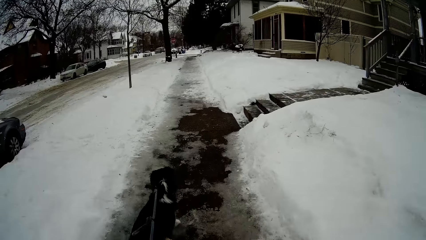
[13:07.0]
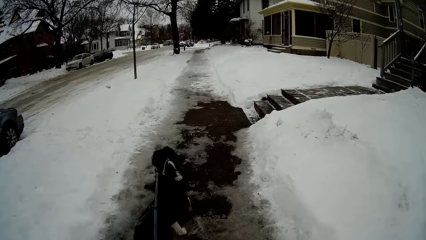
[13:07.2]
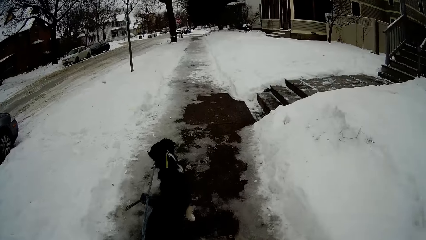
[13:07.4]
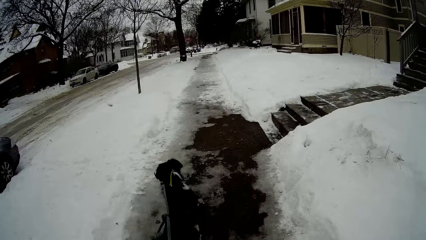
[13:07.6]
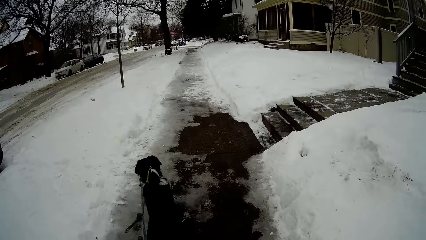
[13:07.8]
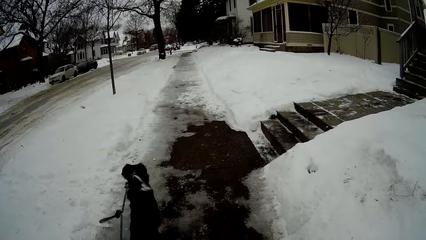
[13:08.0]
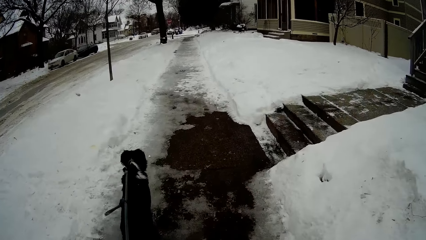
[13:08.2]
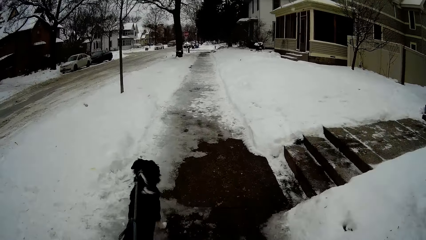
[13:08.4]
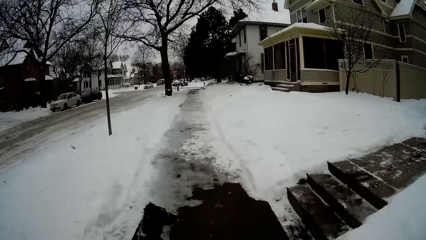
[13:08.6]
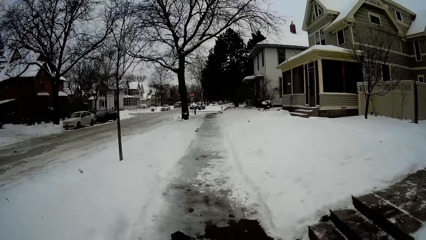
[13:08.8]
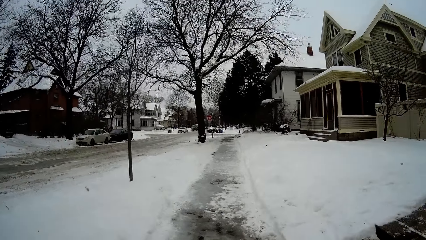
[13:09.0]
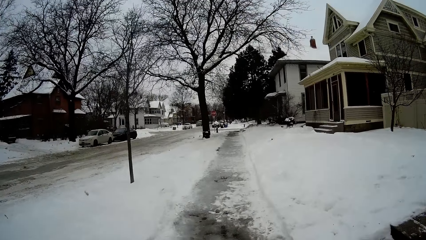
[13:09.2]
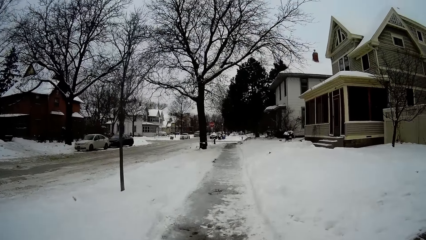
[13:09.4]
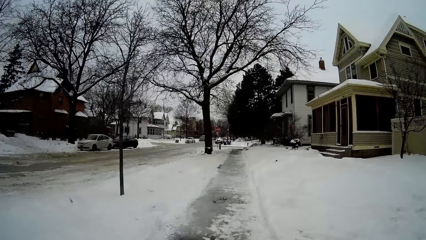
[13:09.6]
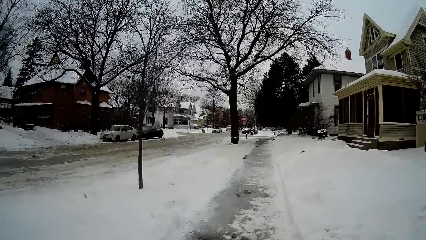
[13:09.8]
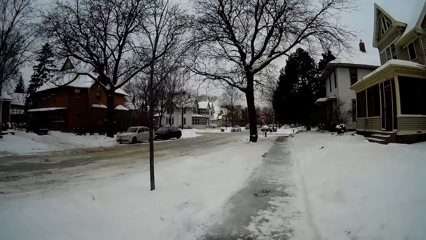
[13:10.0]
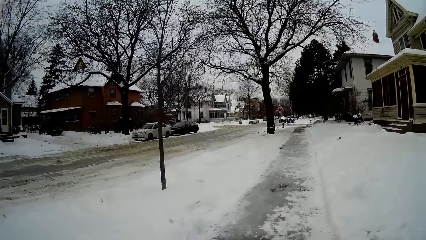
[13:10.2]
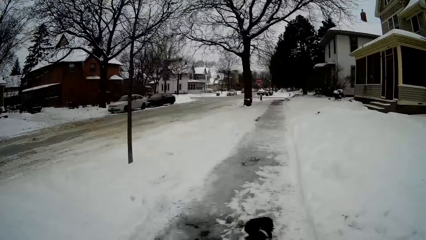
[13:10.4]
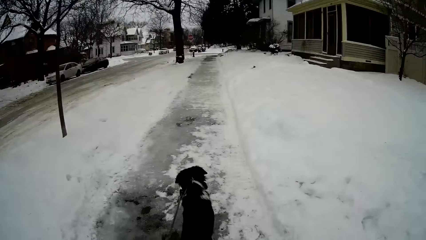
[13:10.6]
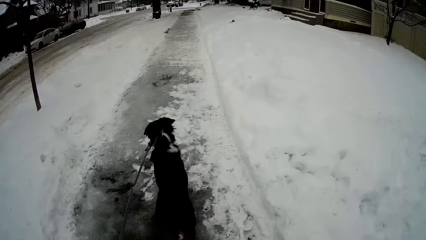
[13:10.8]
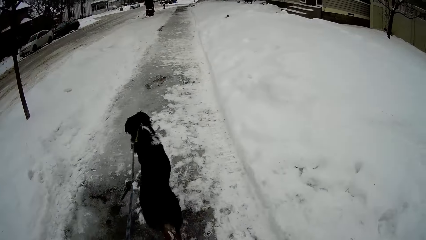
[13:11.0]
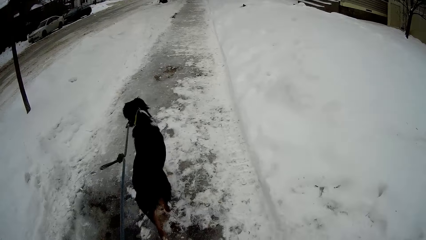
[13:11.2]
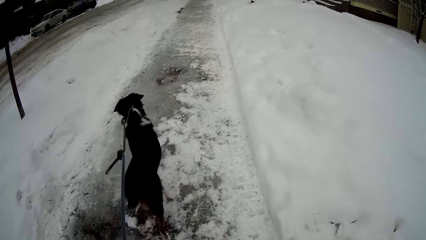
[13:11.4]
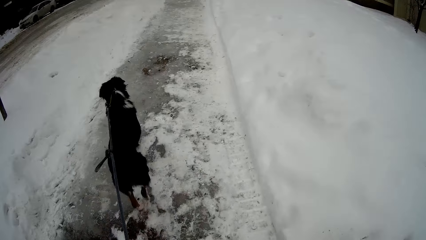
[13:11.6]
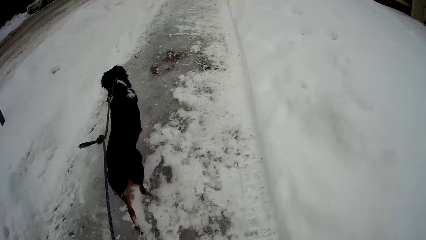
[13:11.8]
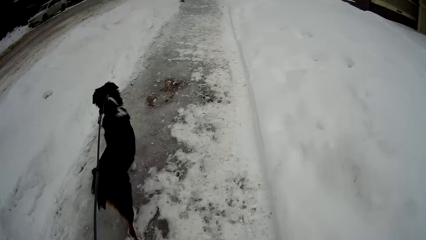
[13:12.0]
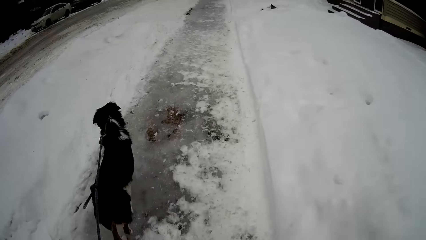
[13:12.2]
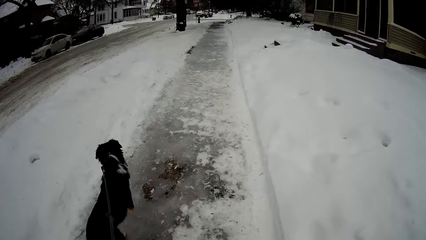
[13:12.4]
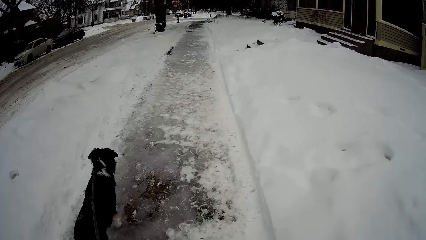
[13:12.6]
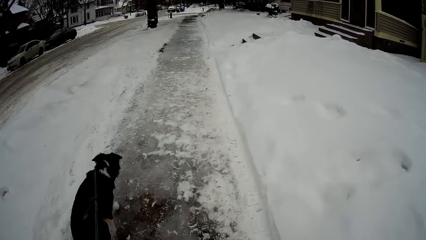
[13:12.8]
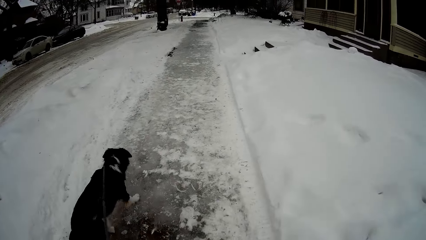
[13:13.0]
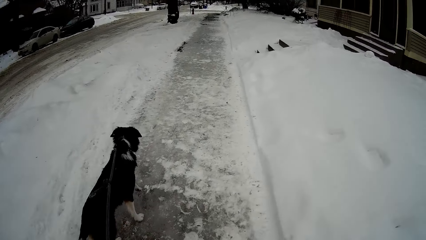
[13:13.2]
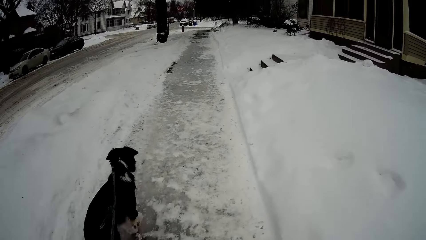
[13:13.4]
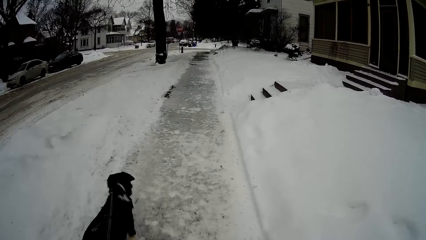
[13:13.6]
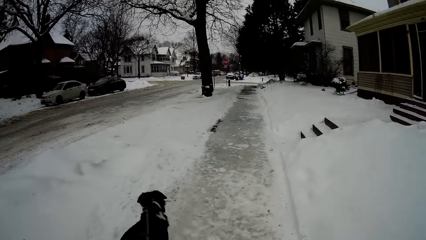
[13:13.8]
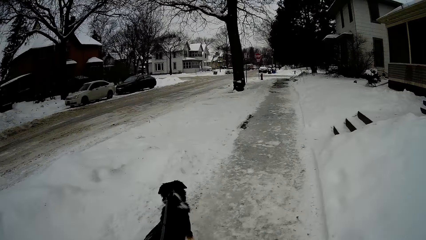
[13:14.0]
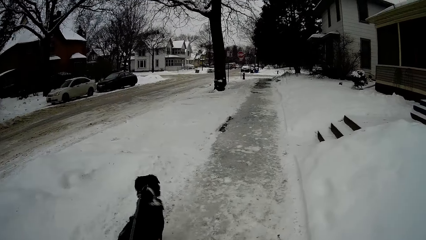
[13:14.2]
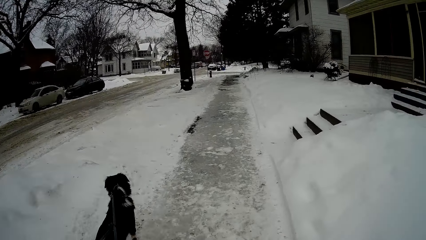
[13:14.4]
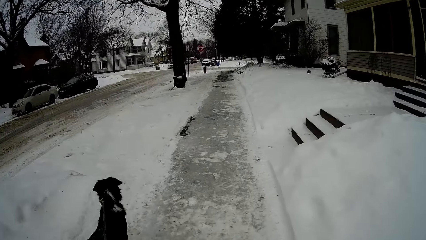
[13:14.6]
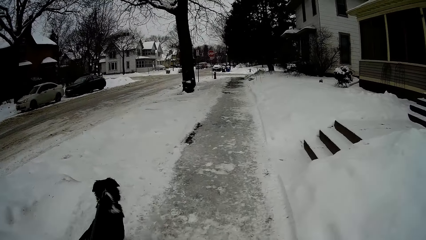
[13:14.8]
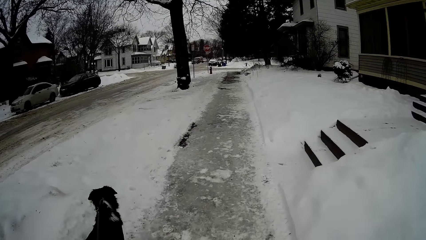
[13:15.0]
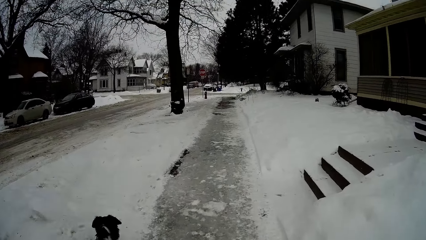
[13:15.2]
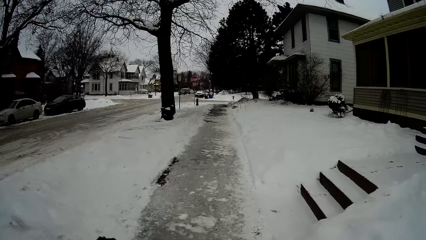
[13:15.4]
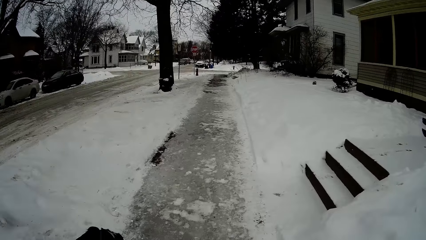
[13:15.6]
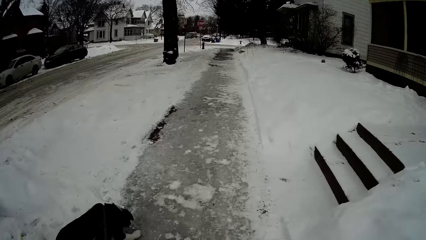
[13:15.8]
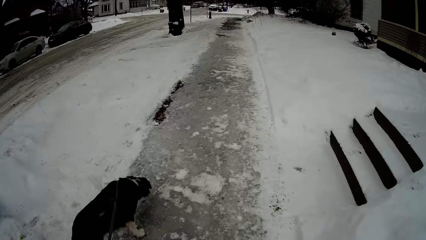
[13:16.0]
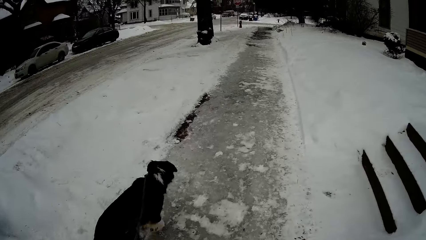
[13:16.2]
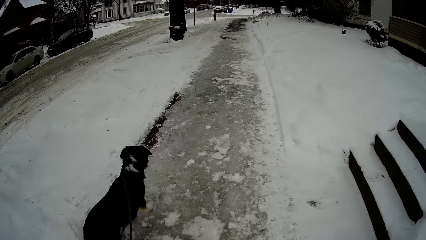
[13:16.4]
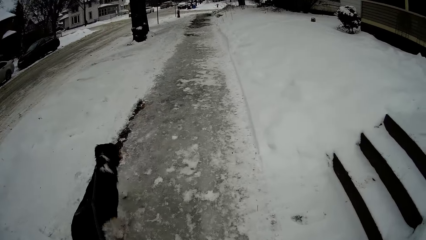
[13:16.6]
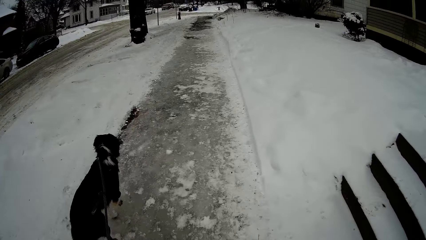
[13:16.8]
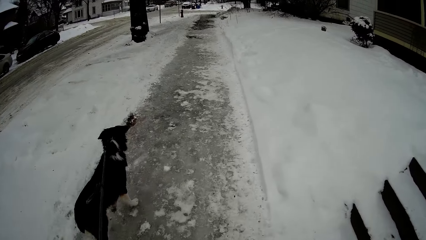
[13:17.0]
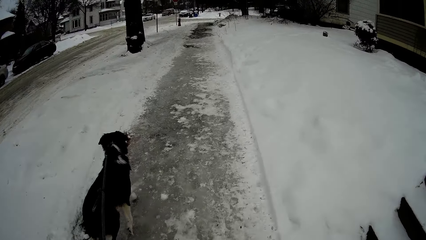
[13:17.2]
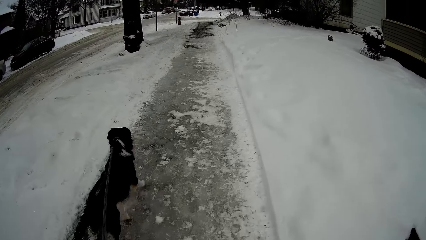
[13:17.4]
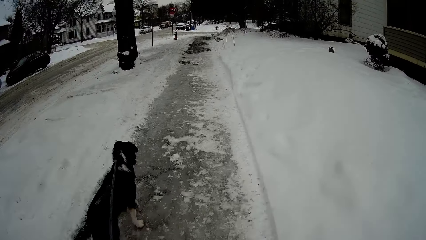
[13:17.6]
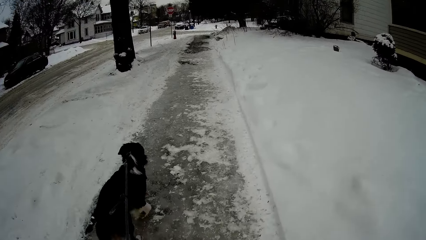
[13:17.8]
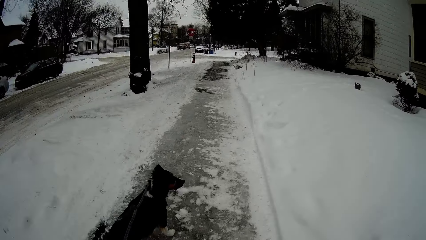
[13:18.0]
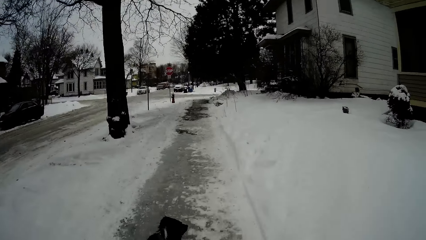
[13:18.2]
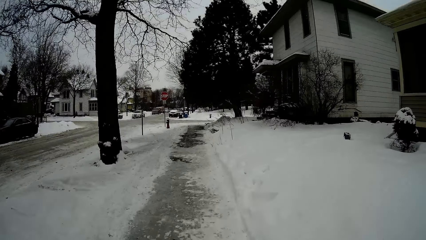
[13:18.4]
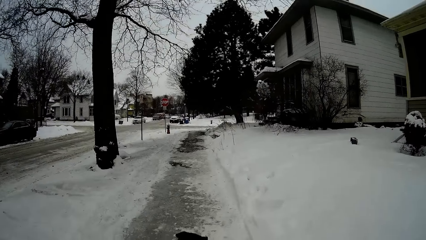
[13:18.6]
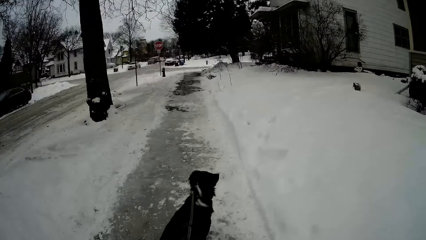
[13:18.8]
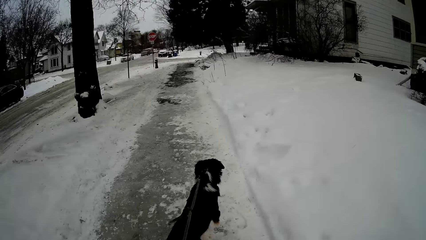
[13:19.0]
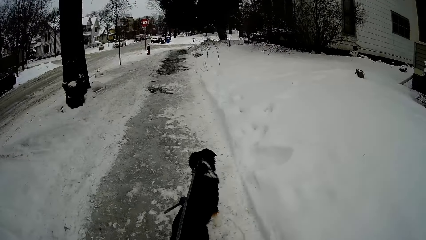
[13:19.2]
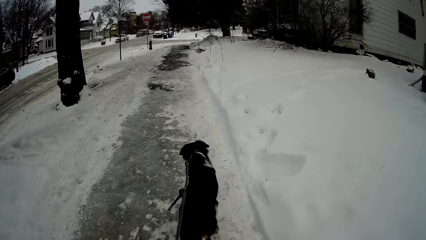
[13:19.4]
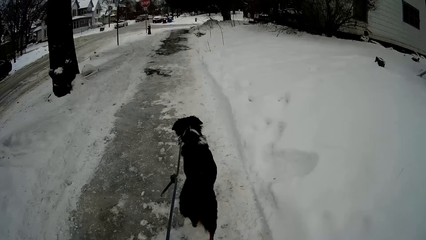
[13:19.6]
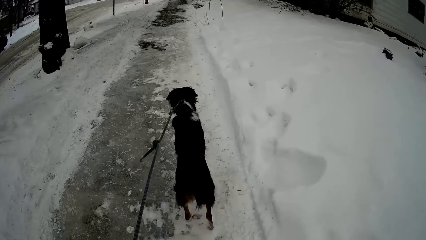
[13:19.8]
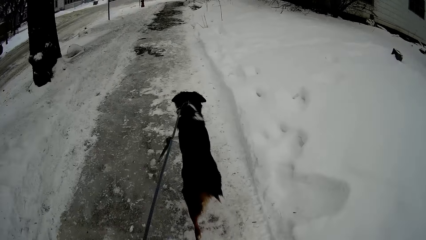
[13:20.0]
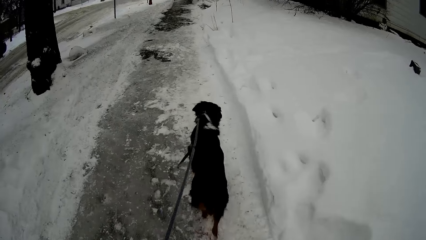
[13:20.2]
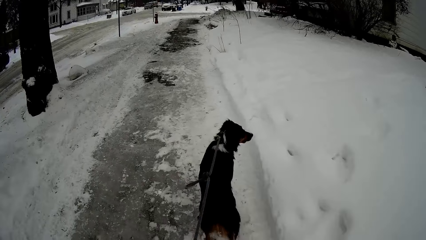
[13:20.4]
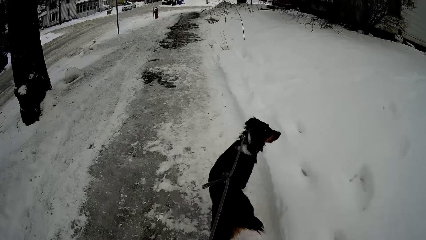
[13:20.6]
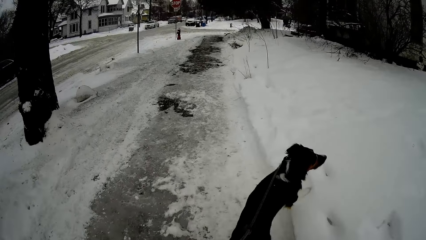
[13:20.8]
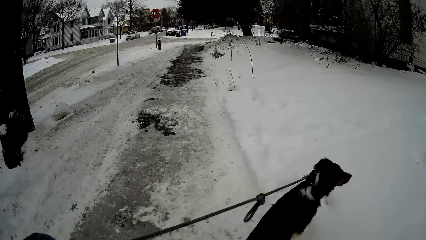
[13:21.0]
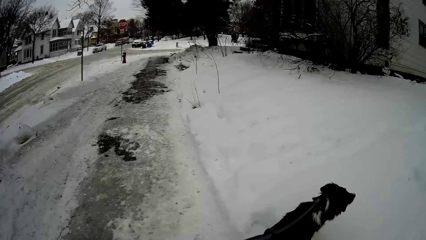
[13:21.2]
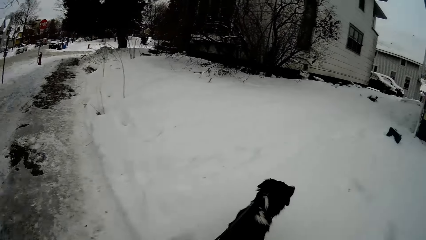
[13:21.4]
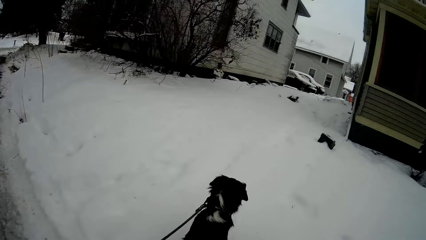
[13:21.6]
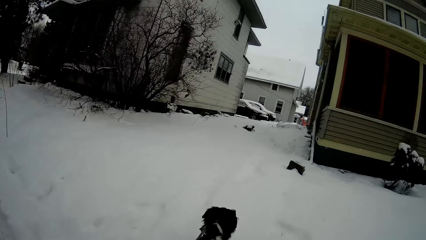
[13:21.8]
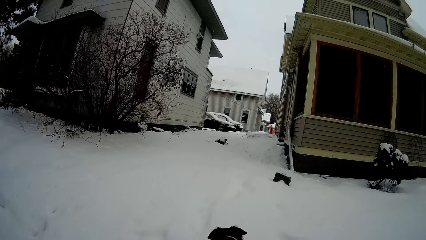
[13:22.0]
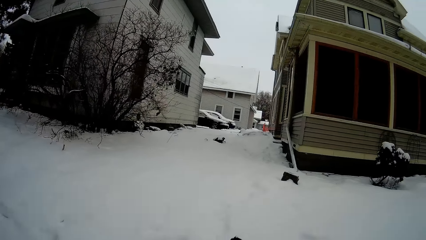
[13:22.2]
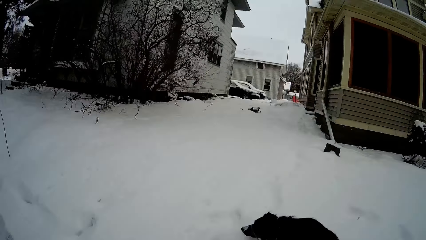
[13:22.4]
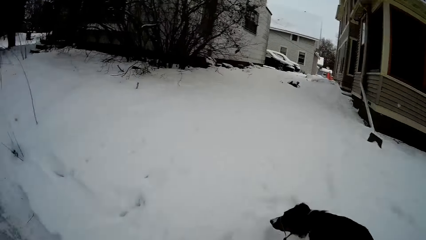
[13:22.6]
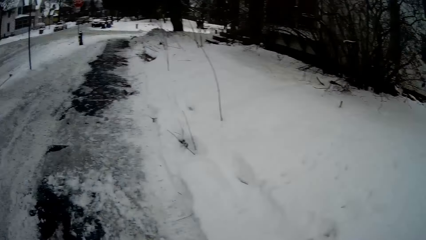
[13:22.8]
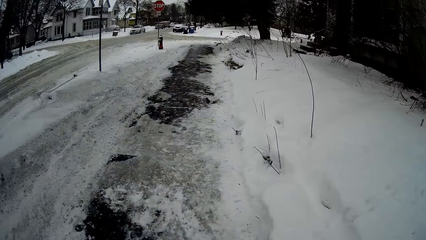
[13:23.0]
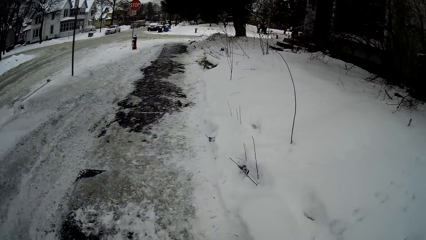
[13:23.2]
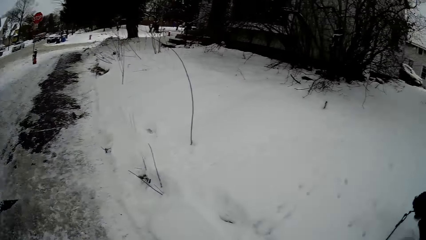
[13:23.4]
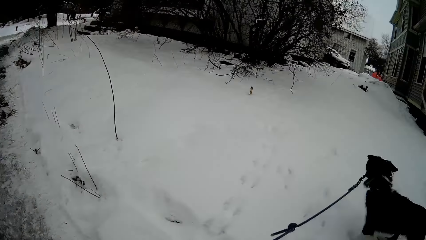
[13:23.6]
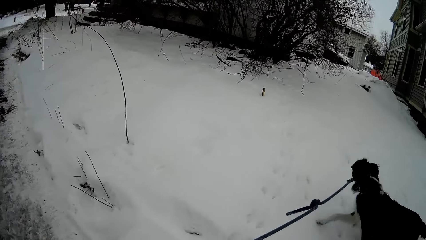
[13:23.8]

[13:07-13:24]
The camera wearer looks at the rope.
